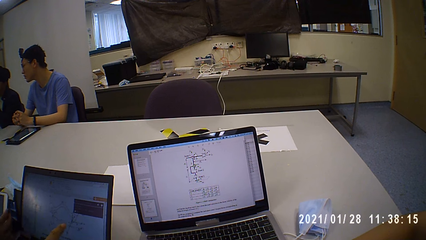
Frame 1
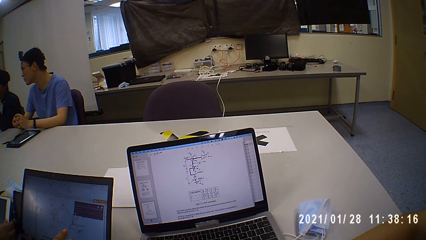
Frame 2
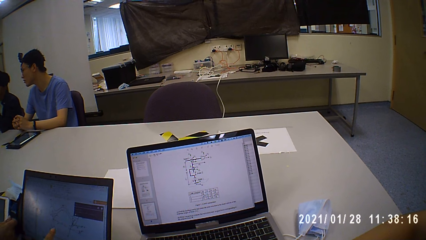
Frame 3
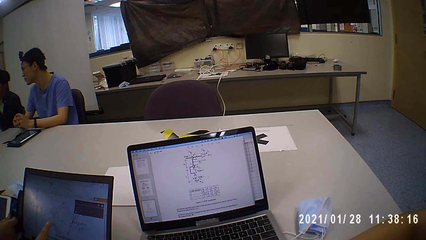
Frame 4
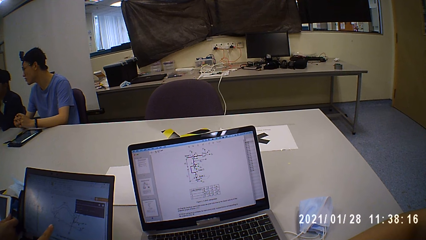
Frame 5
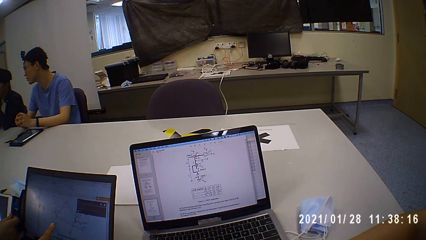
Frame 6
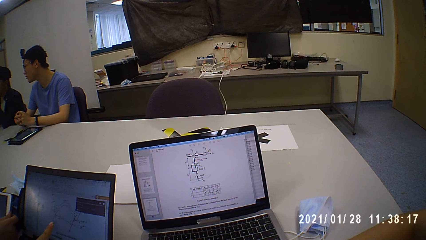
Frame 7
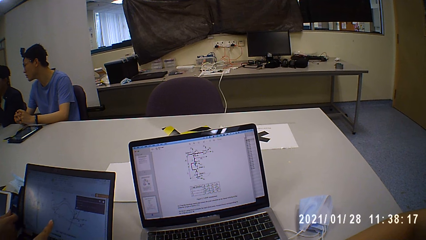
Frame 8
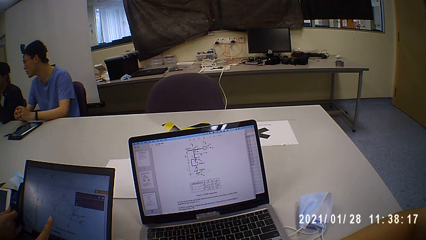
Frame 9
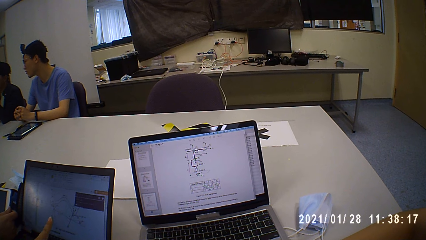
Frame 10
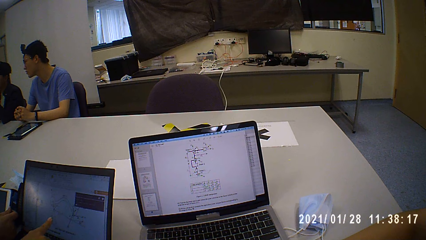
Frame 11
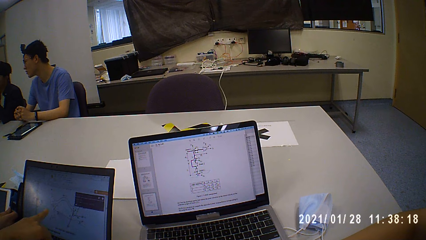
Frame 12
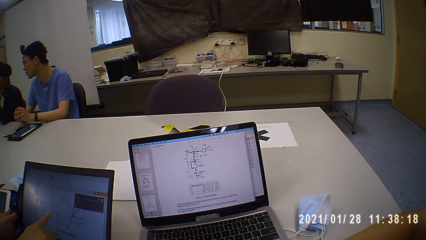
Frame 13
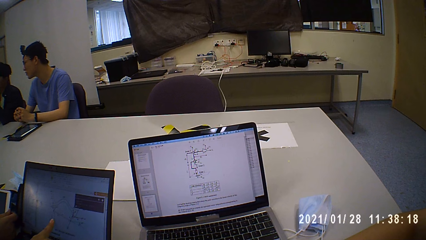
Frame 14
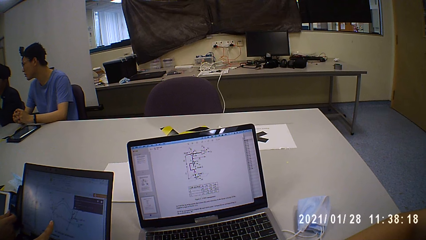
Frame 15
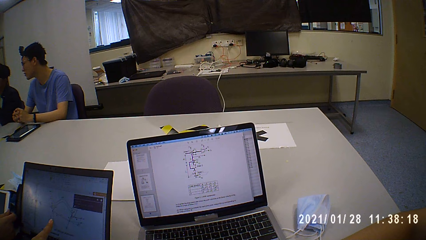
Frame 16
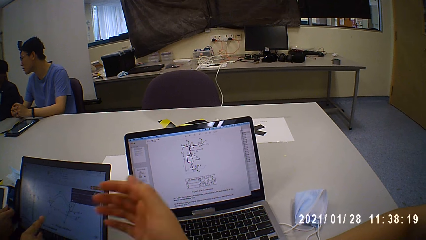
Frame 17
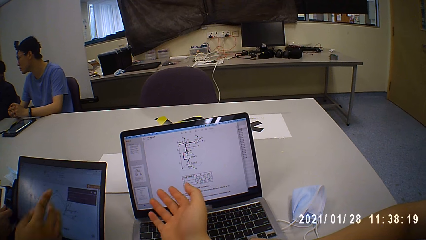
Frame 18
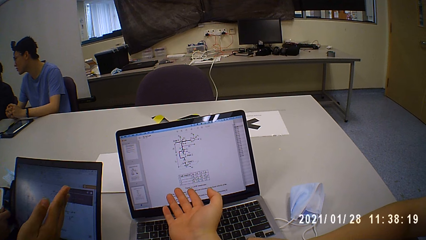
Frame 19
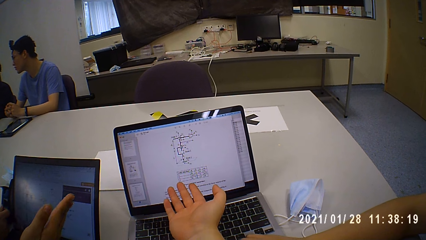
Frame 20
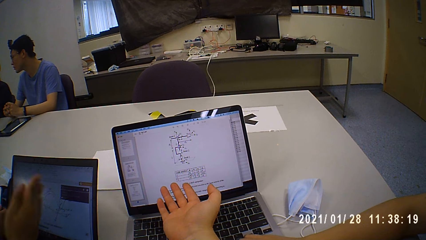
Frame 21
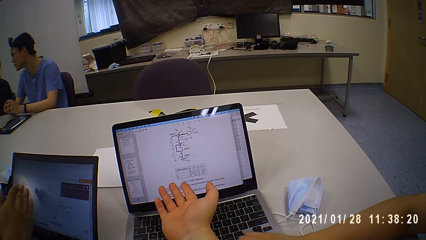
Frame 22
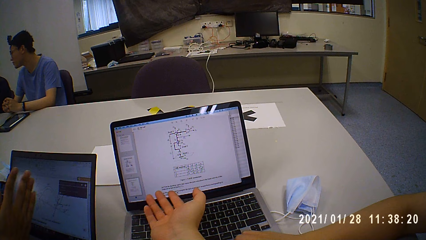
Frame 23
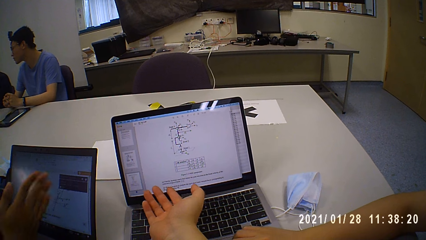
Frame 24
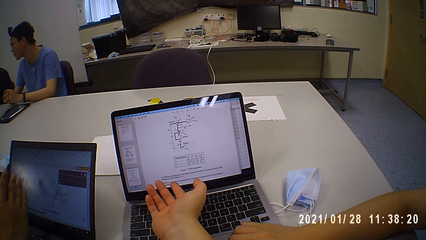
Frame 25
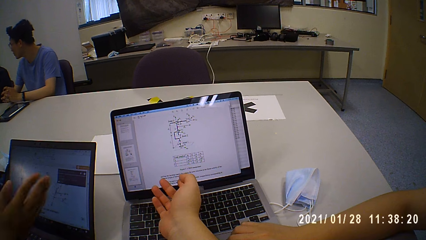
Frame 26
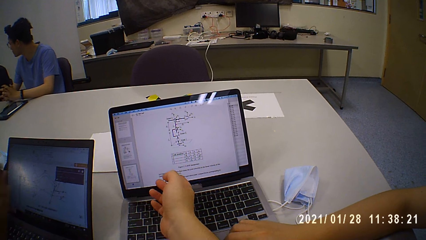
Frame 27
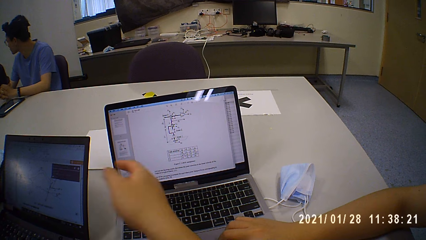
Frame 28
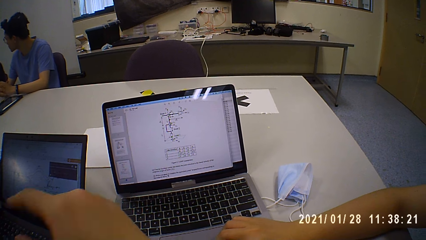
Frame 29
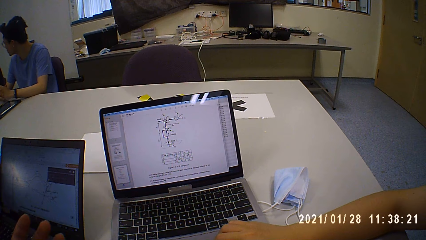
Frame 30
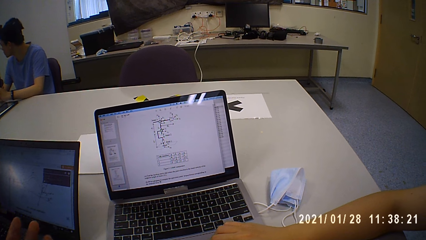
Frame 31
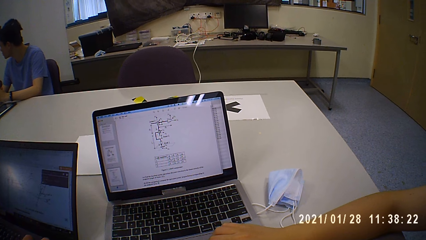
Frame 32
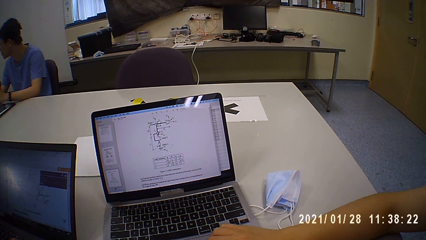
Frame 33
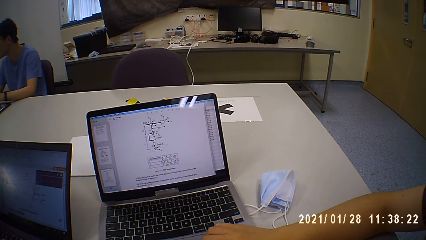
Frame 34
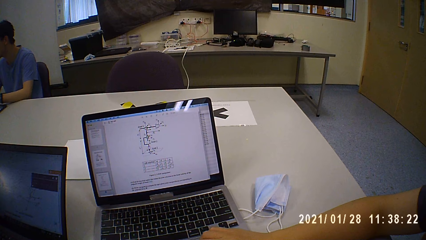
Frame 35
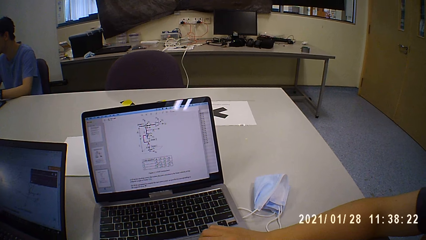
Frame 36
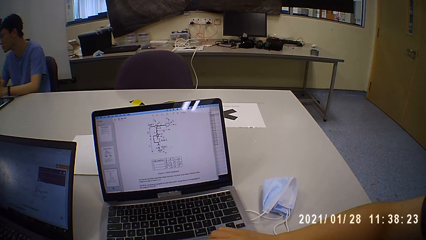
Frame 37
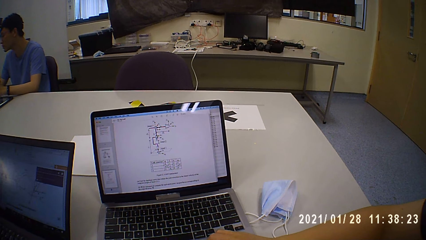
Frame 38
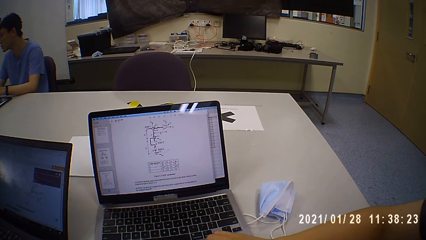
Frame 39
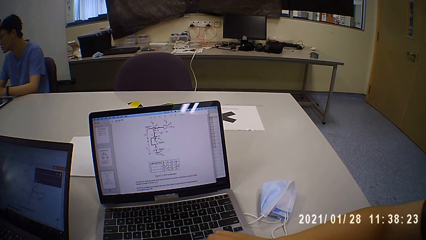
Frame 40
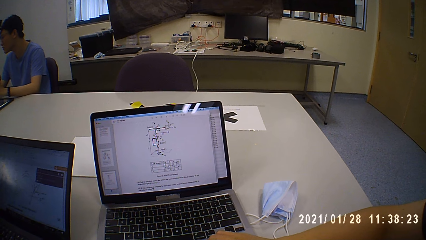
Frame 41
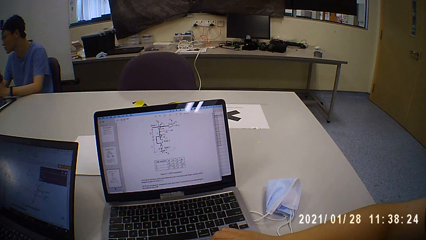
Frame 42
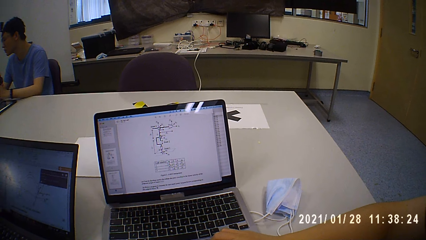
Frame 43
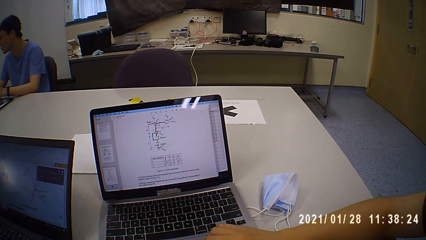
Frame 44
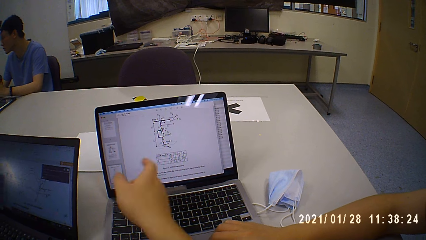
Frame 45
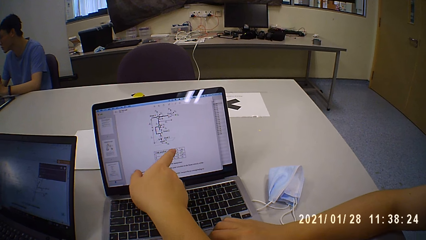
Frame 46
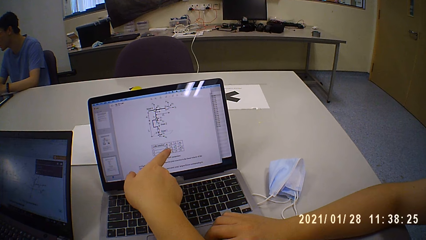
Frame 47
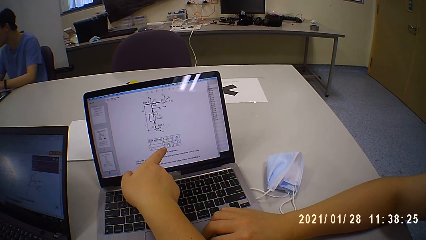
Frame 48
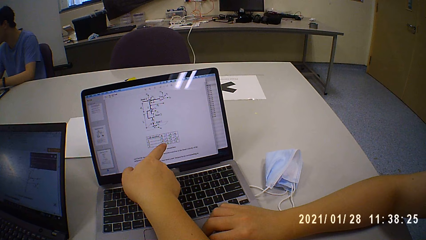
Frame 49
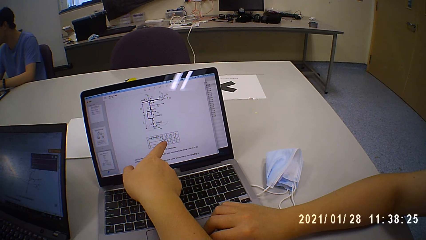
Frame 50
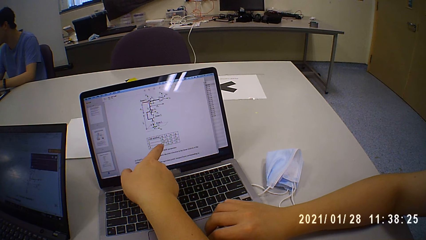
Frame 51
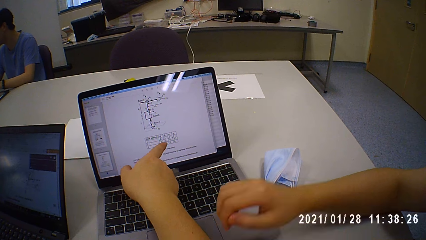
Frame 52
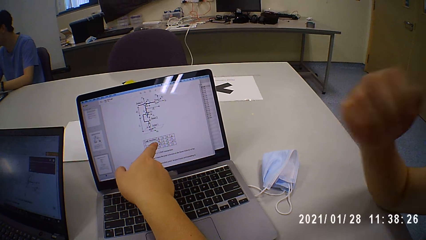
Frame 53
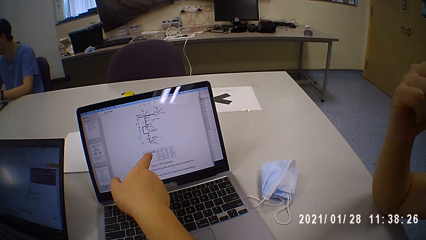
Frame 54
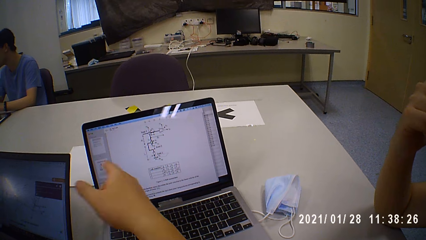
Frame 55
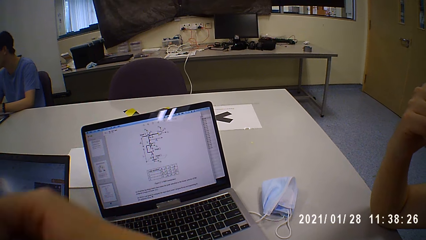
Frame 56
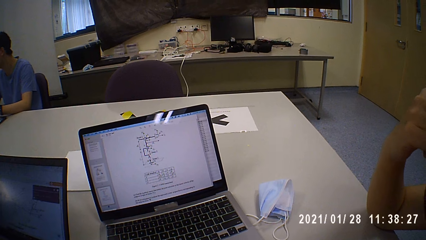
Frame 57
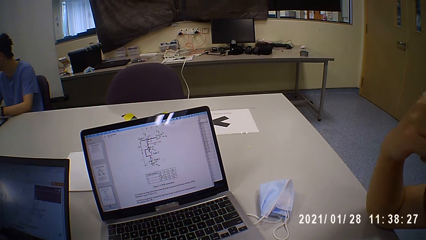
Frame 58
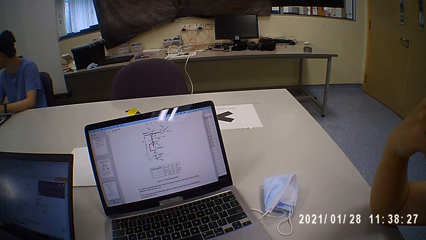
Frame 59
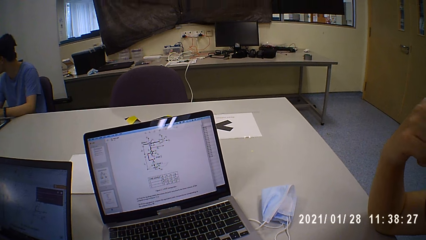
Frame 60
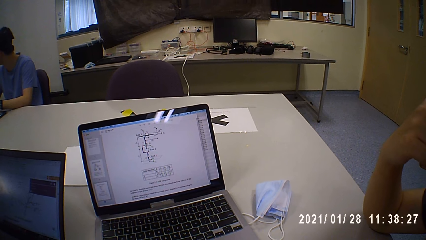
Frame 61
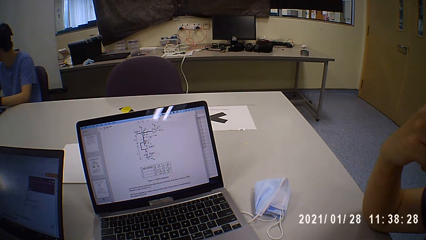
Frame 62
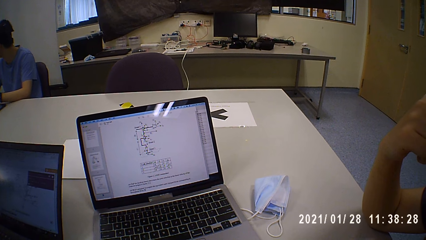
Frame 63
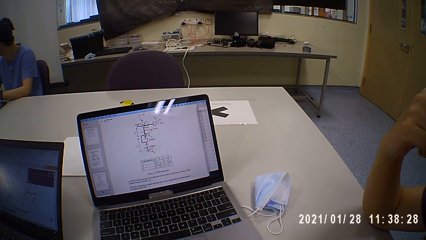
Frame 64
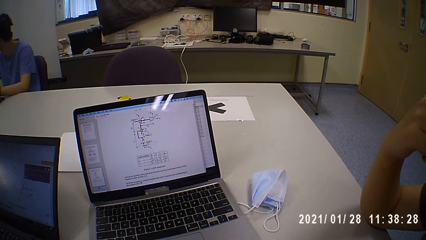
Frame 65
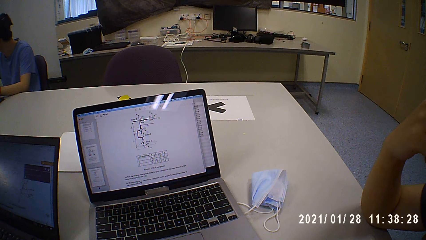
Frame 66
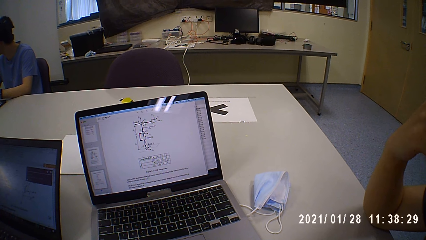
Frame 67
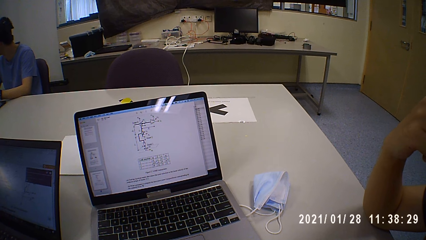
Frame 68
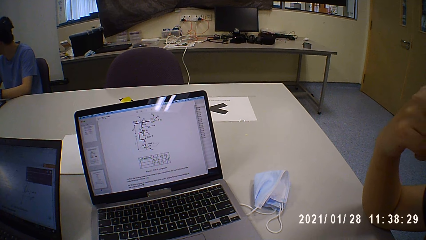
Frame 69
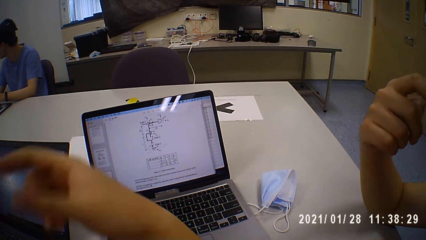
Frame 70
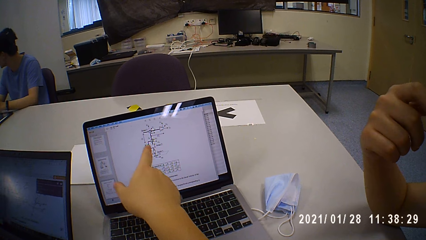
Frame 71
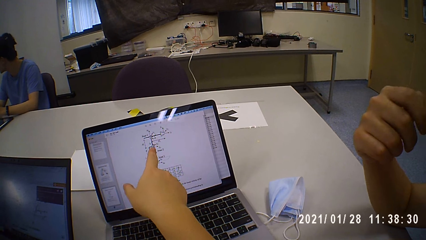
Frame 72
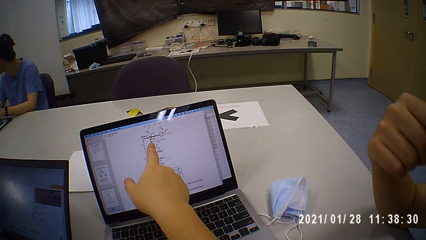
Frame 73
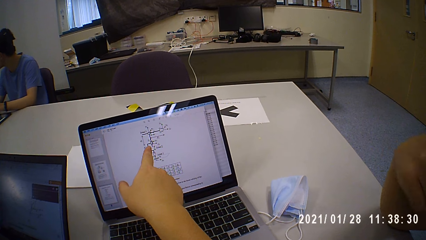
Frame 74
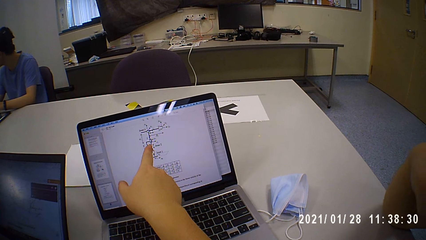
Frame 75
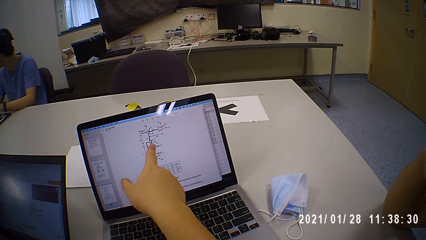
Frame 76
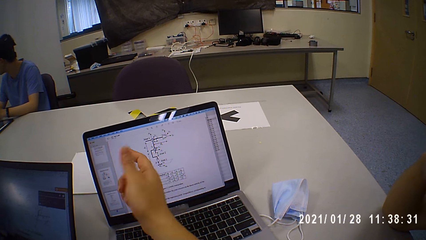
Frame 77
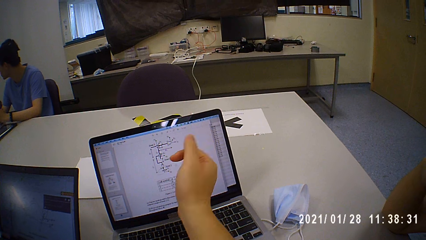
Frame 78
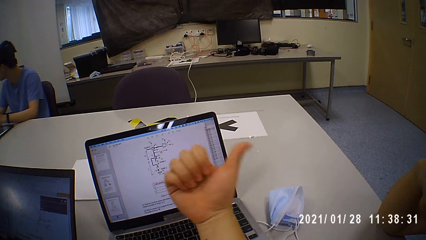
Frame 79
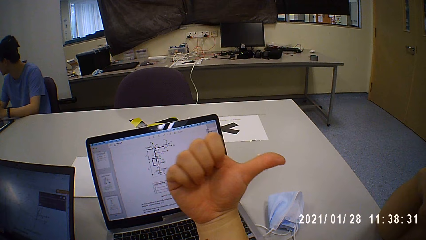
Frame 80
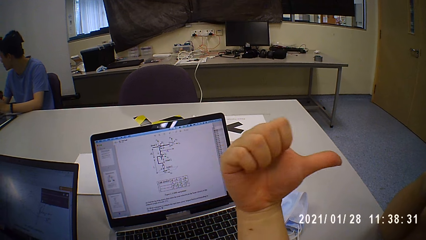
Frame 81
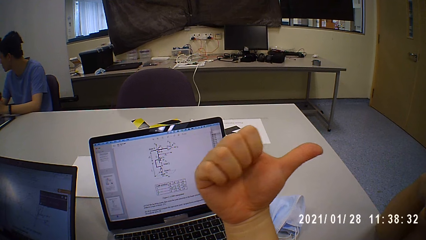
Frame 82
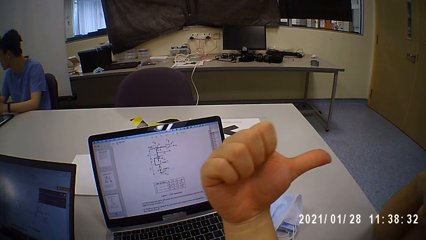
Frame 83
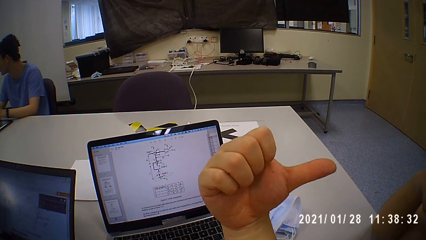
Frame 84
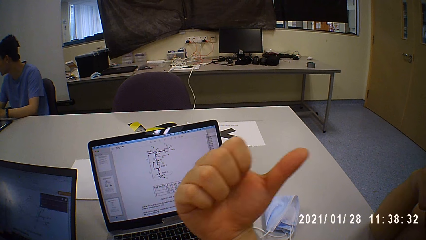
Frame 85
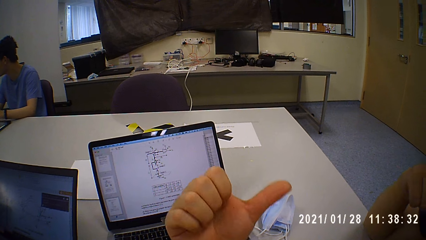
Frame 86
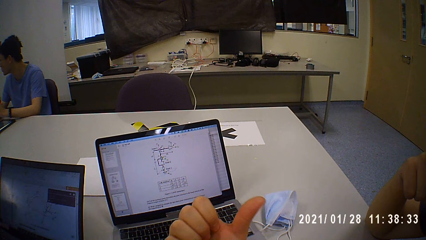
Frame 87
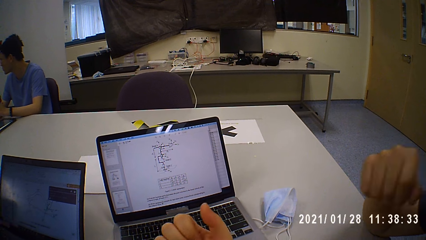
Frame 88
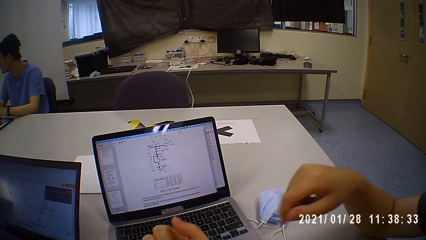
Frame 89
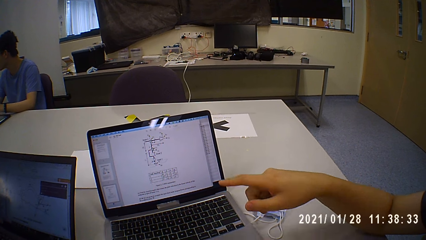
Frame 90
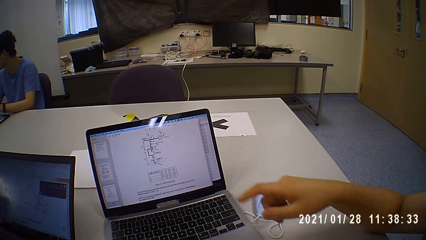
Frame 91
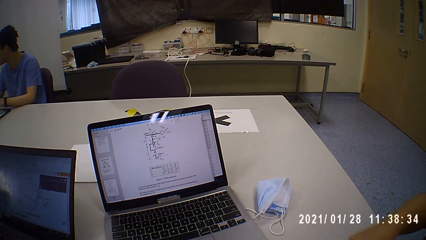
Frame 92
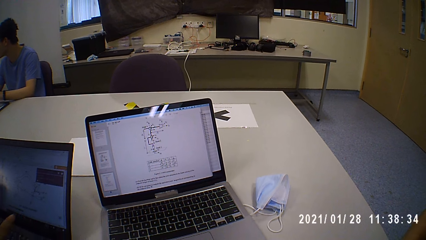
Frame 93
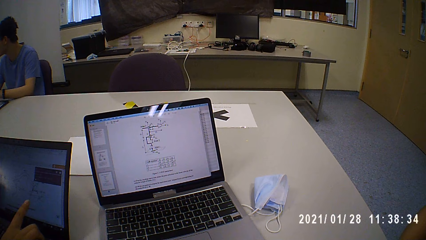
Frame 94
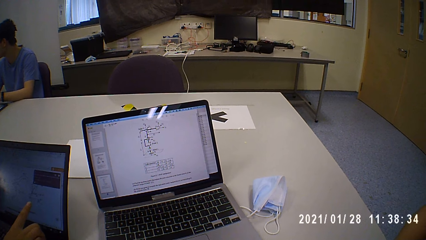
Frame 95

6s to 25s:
A man looks aside. The camera wearer points at the laptop. The man talks to the camera wearer. The camera wearer talks to the man and points at the laptop. They point at the laptop again. They point at the man. The man talks to the camera wearer and points at the laptop. The camera wearer looks at the laptop.
